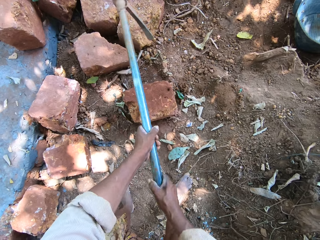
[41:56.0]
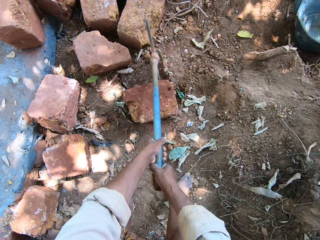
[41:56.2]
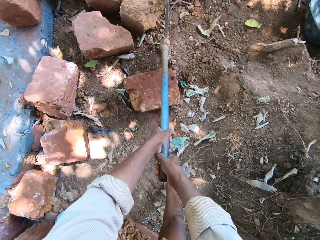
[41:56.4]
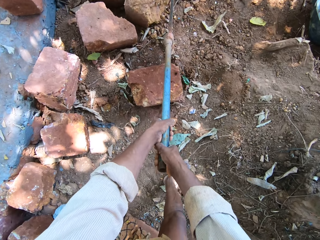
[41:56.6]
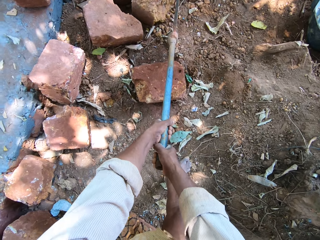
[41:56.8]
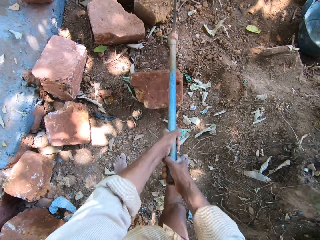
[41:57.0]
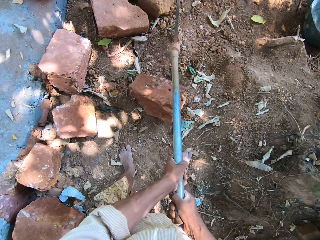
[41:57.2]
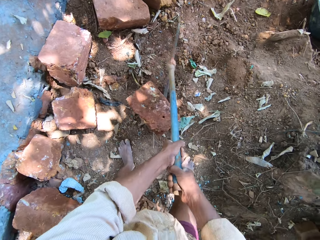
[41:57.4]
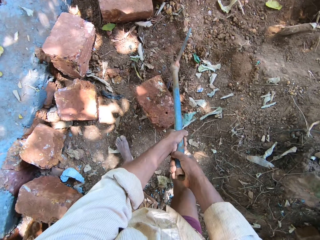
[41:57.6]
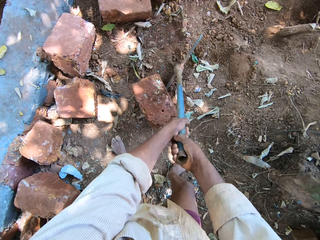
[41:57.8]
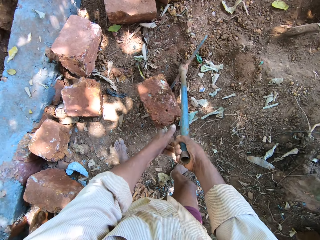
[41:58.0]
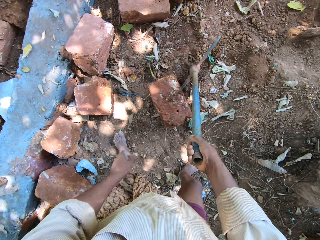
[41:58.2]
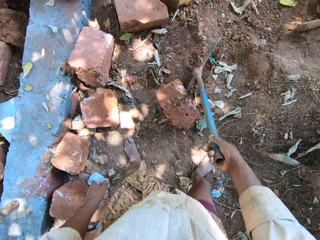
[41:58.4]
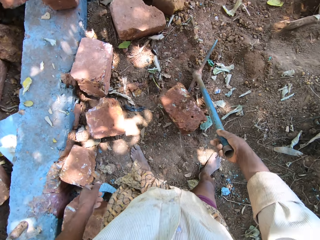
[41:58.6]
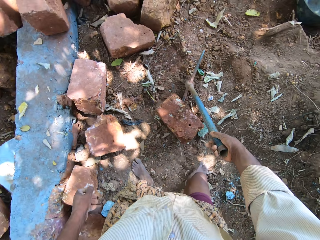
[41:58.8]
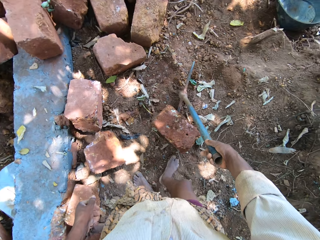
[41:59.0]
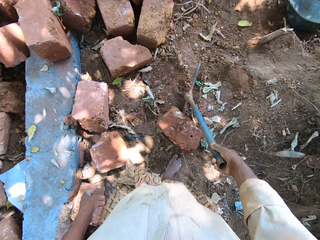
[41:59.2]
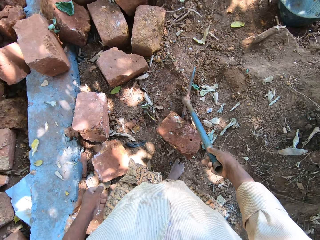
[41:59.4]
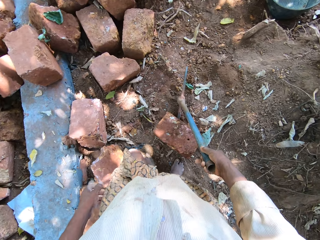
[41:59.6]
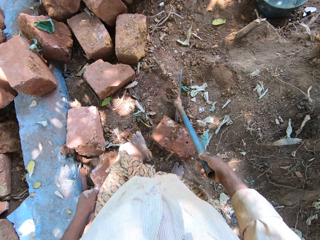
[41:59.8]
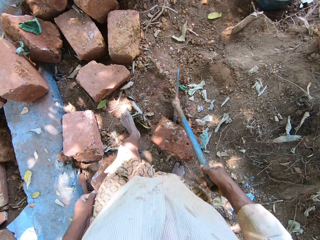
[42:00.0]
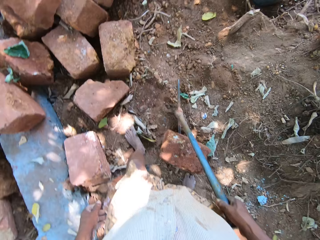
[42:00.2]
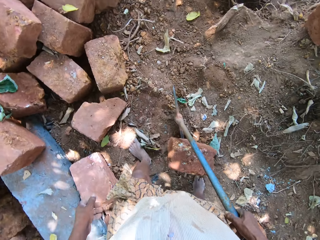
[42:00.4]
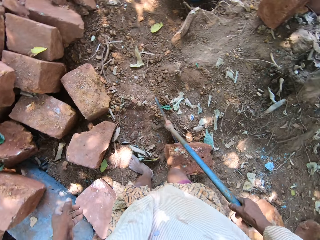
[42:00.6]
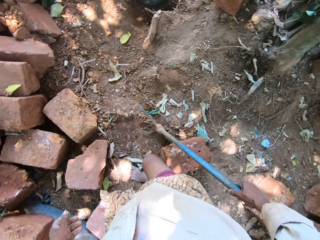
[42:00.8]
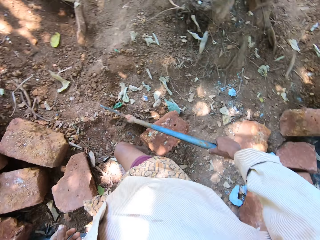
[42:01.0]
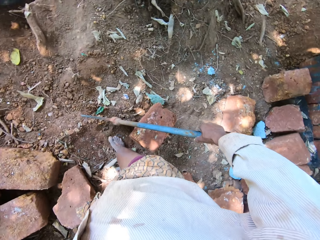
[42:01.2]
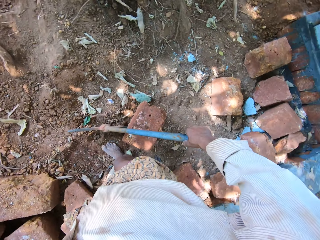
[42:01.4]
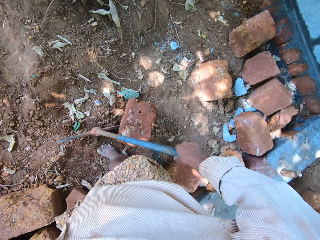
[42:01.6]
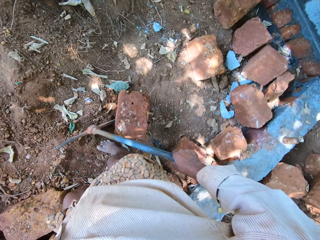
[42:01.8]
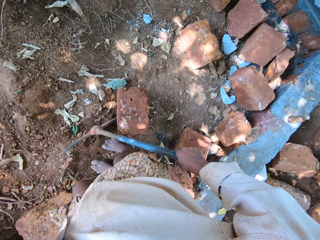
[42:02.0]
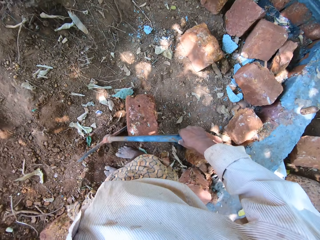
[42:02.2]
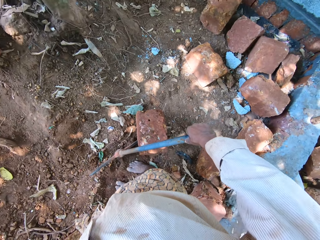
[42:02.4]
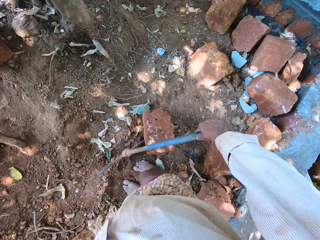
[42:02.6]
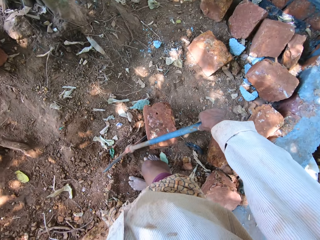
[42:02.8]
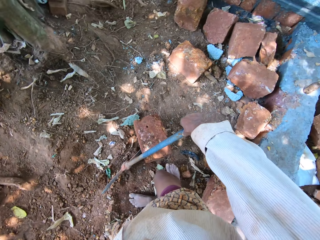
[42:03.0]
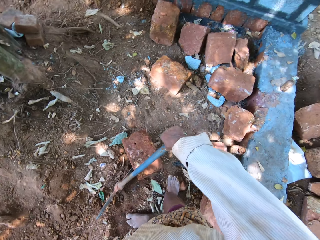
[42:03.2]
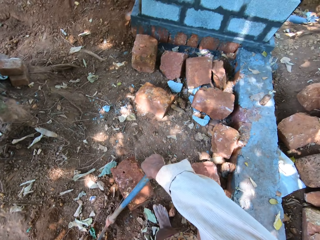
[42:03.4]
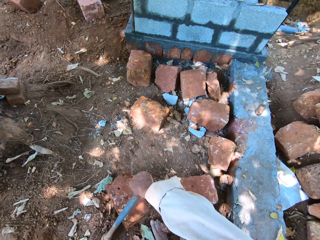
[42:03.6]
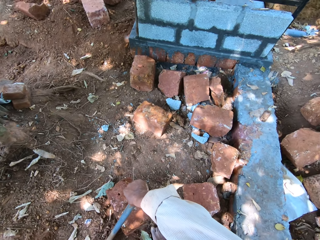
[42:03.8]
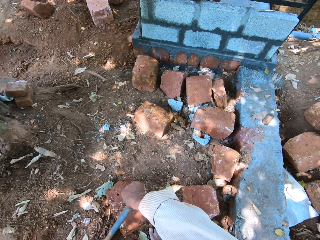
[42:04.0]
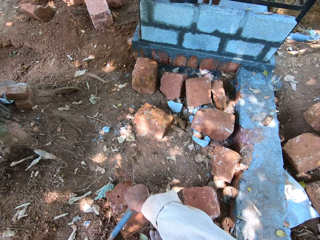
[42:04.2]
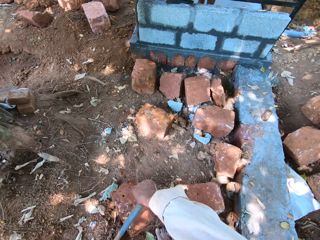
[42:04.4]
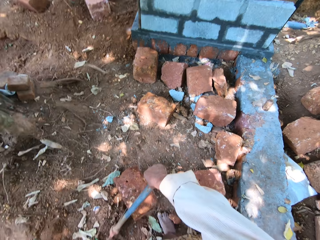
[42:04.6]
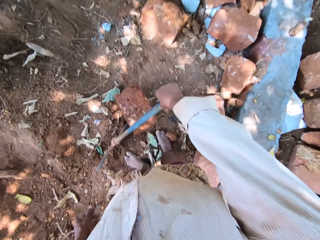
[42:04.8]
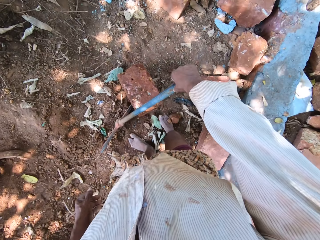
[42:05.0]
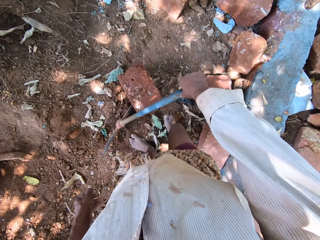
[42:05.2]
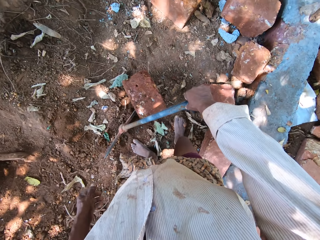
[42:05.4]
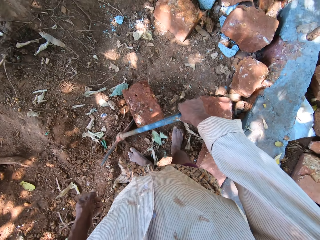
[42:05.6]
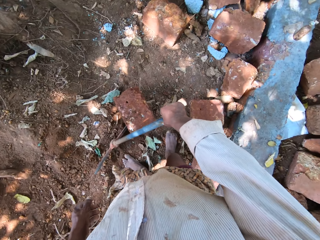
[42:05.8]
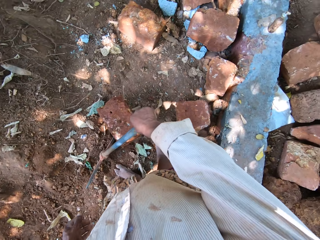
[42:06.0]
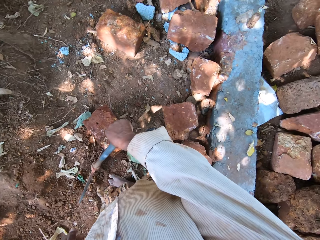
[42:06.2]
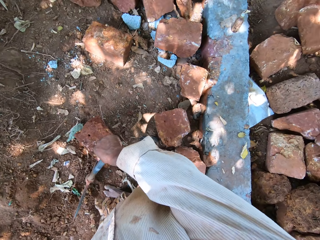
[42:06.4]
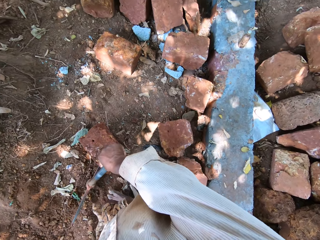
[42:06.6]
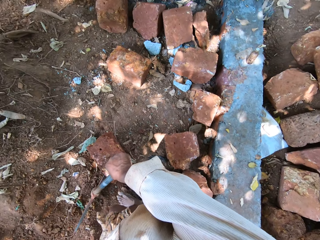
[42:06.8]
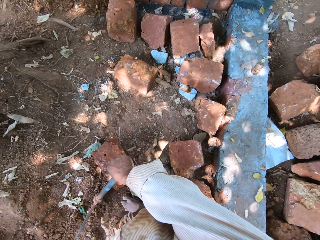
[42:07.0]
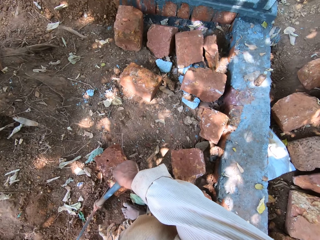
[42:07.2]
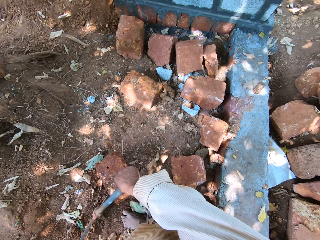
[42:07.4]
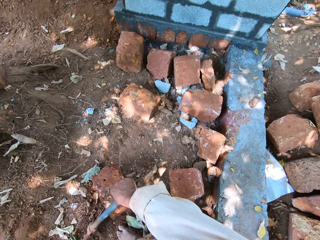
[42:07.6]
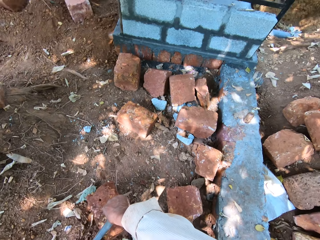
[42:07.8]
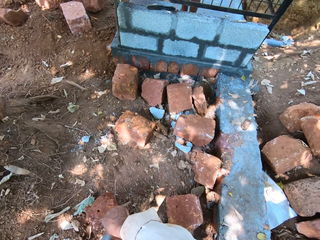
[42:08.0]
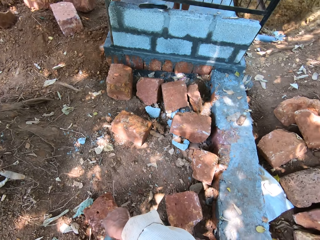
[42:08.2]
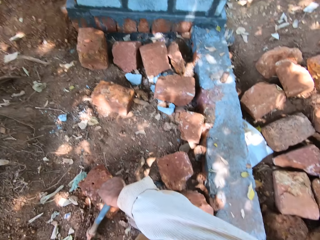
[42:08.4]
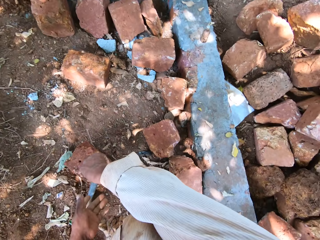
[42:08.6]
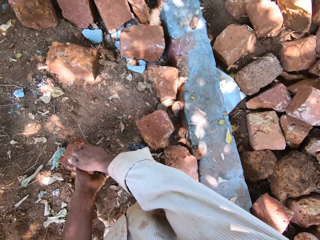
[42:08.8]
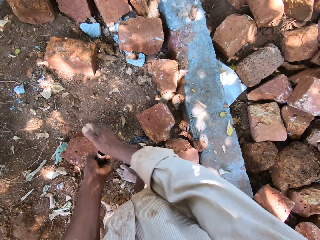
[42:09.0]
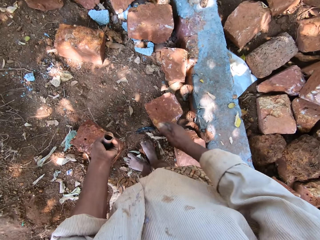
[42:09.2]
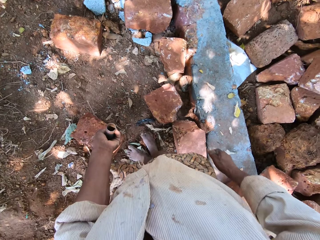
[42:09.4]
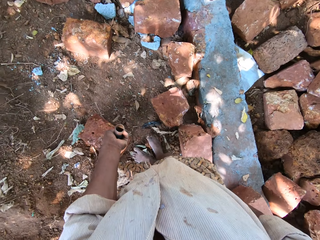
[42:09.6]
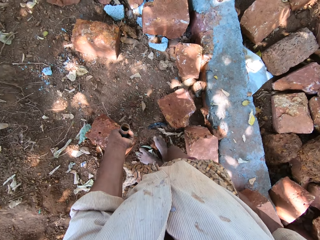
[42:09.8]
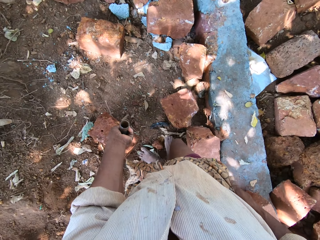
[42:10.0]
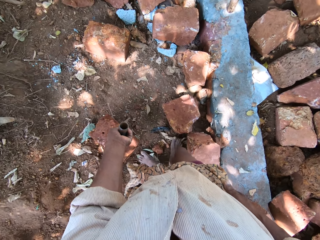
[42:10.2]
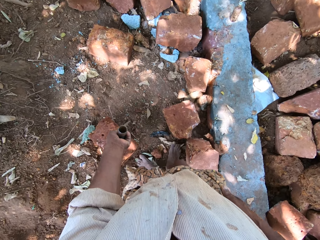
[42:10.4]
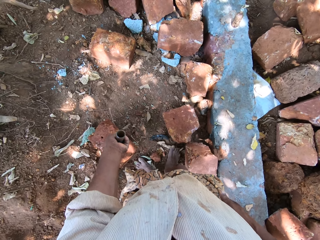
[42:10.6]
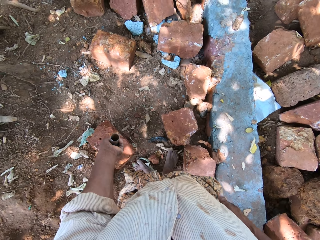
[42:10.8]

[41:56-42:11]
The camera wearer stops and looks around.

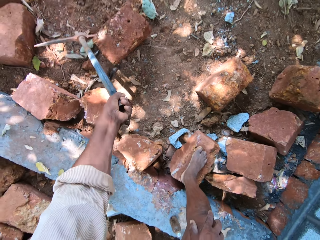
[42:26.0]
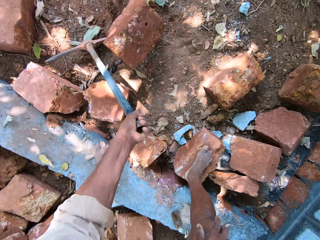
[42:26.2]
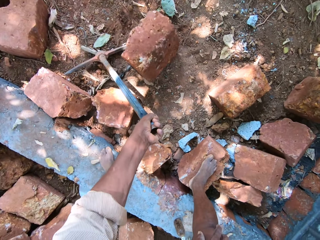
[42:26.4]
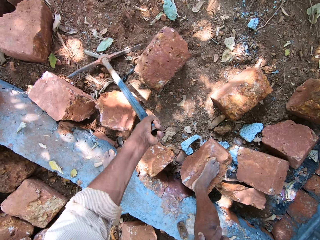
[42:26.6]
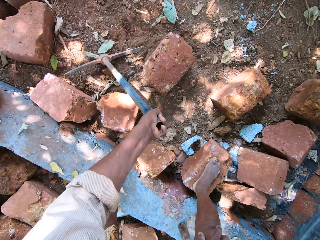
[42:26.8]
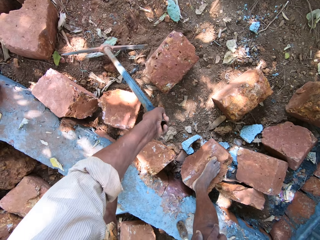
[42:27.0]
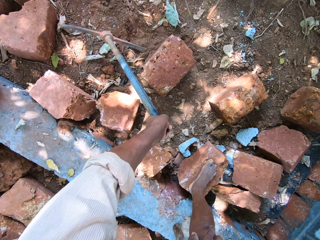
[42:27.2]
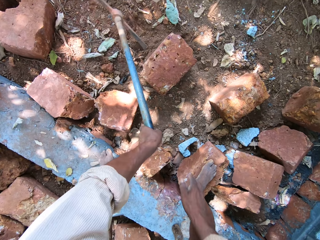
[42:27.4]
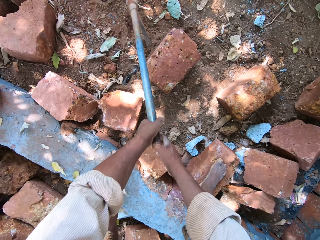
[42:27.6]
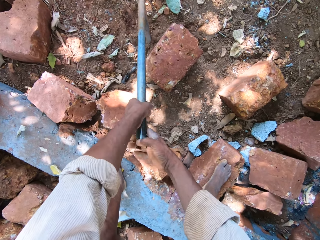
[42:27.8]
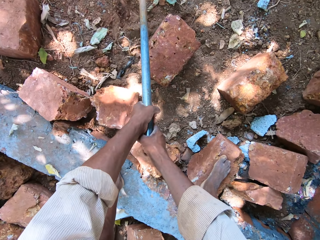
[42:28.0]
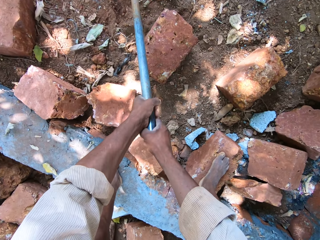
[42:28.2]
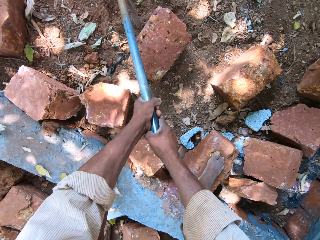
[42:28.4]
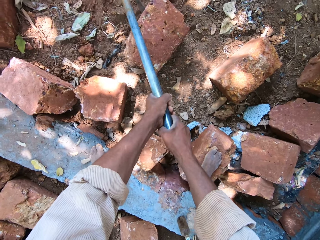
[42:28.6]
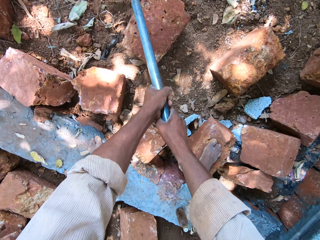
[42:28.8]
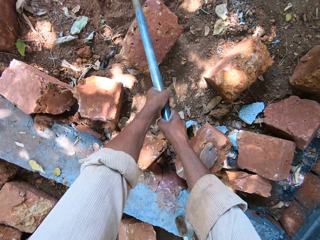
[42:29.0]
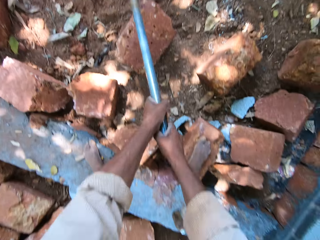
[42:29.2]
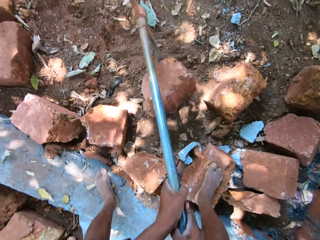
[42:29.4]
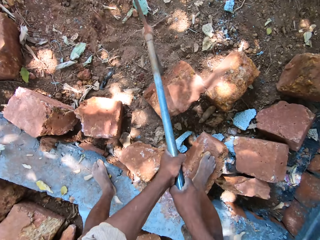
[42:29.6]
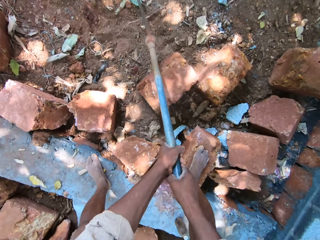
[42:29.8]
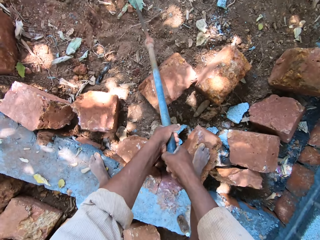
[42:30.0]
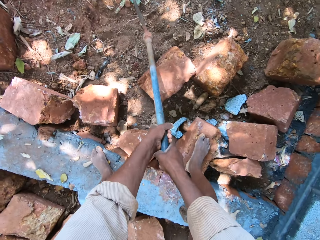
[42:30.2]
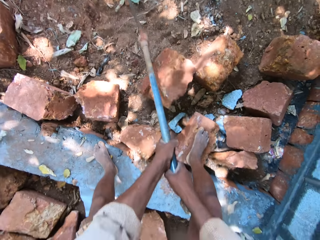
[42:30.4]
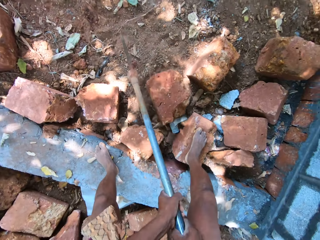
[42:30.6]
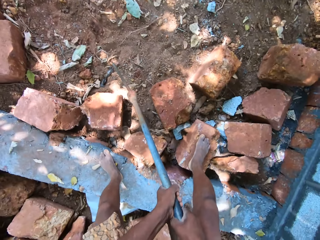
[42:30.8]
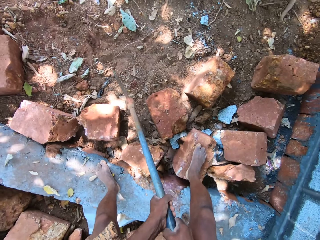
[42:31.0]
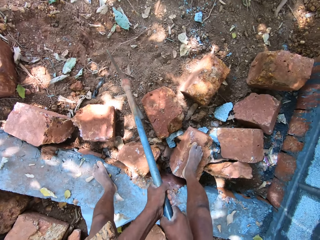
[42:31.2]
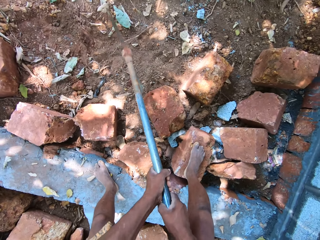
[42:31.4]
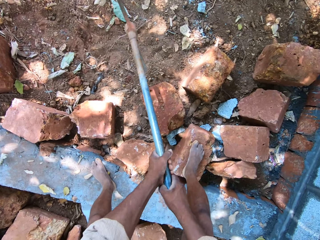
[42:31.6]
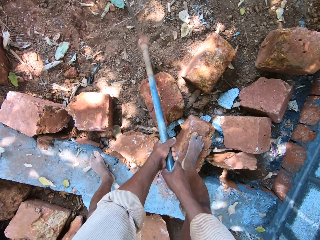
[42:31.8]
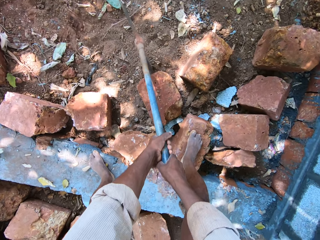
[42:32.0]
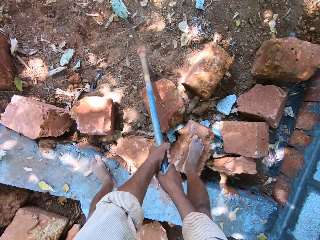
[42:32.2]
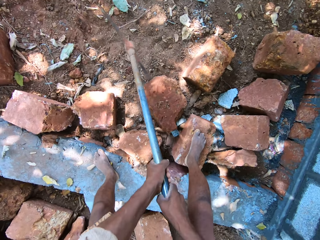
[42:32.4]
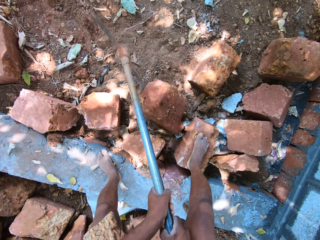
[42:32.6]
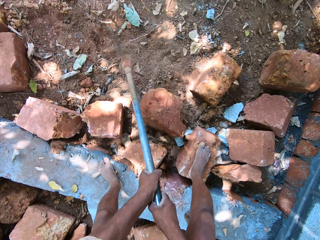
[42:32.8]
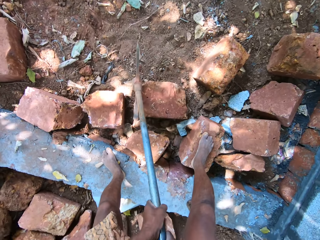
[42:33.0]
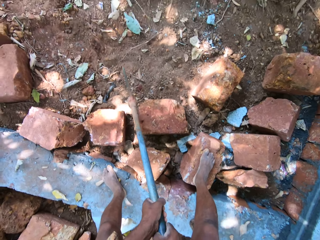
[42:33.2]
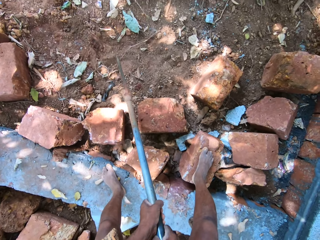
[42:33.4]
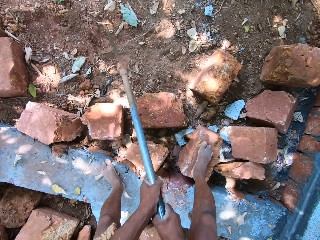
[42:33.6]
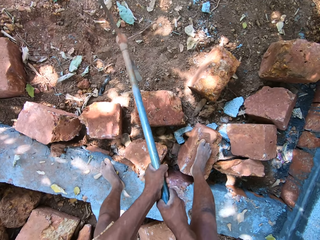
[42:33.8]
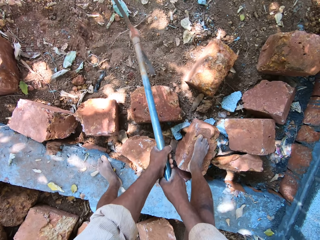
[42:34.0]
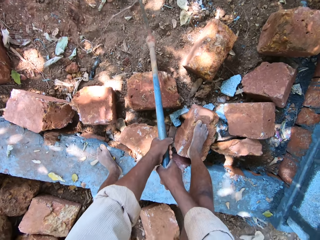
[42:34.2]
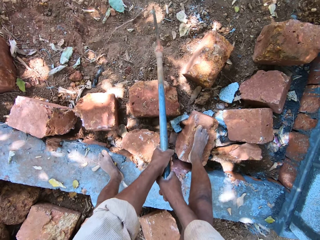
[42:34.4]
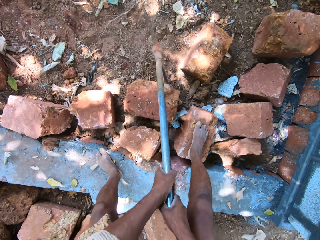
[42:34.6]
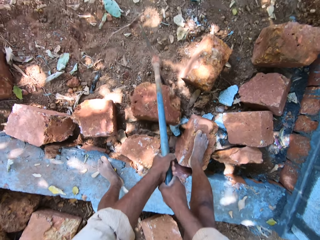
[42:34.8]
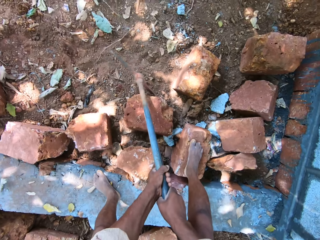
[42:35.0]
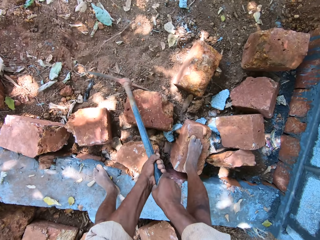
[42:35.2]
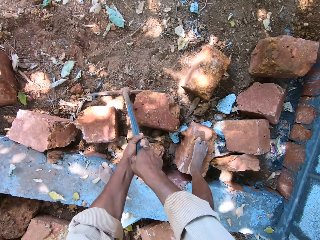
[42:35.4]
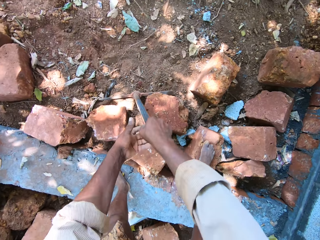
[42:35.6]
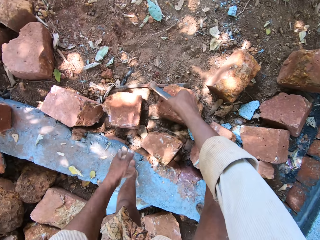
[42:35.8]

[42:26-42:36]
The camera wearer walks around holding the pickaxe. They continue to pull the stones using the pickaxe.
